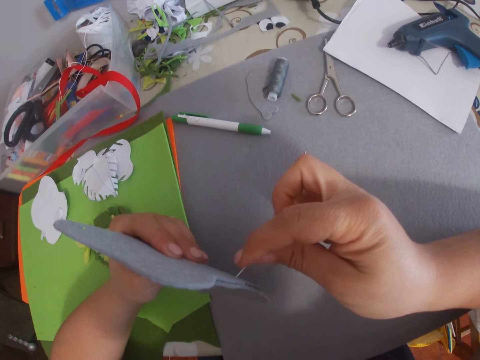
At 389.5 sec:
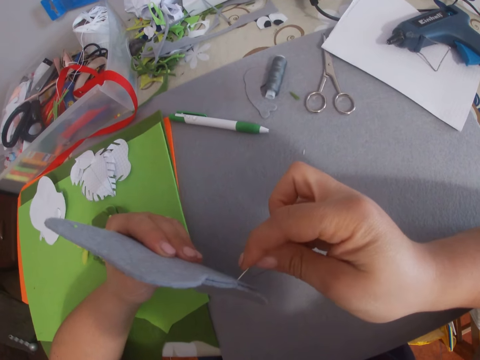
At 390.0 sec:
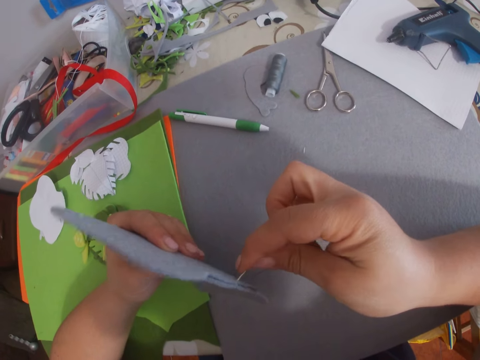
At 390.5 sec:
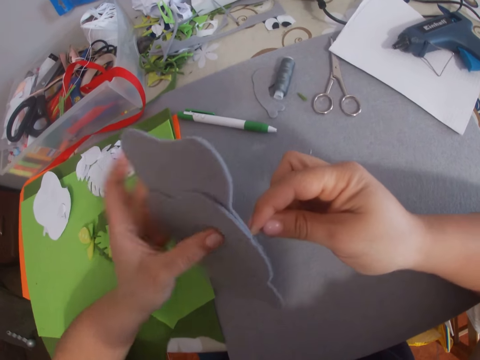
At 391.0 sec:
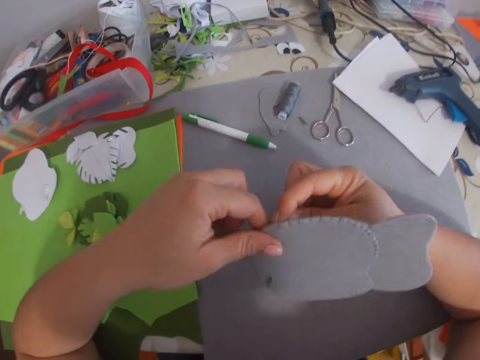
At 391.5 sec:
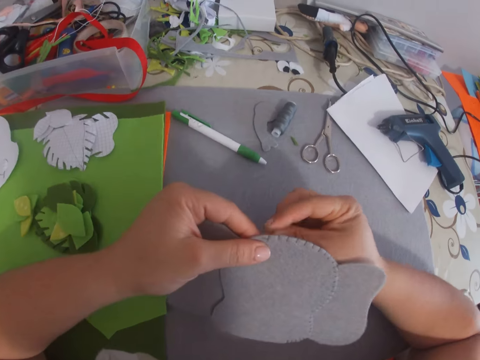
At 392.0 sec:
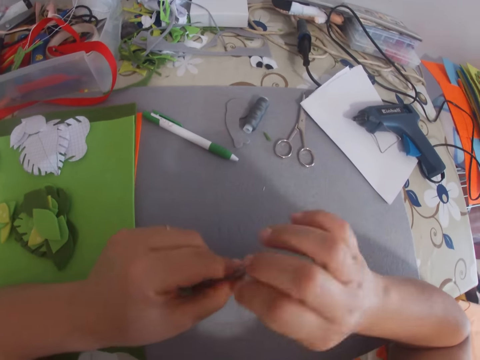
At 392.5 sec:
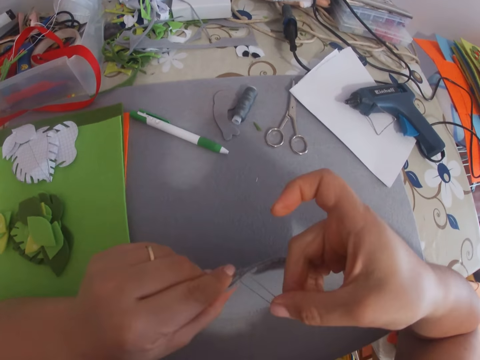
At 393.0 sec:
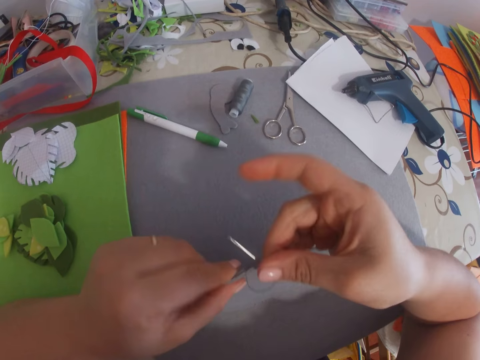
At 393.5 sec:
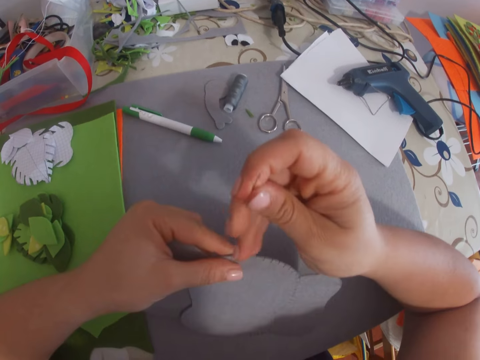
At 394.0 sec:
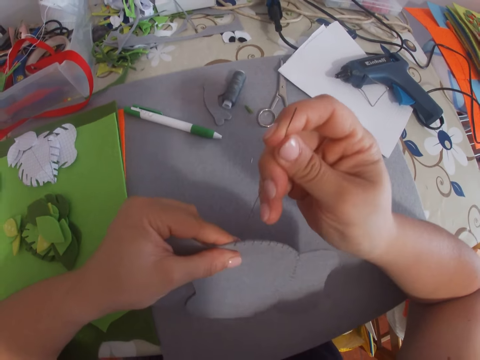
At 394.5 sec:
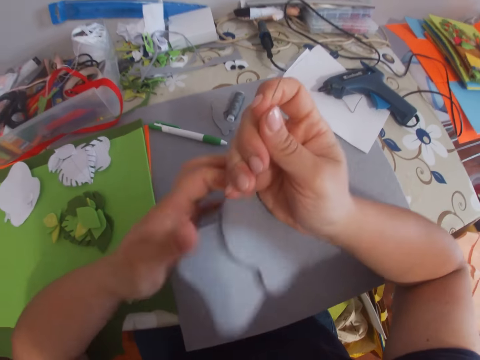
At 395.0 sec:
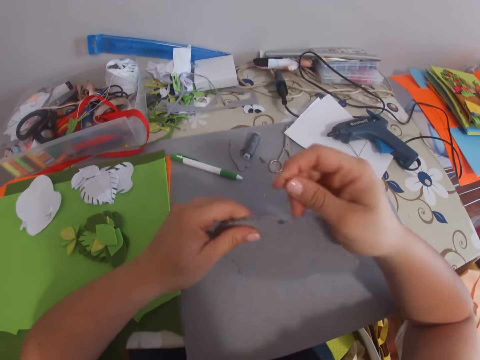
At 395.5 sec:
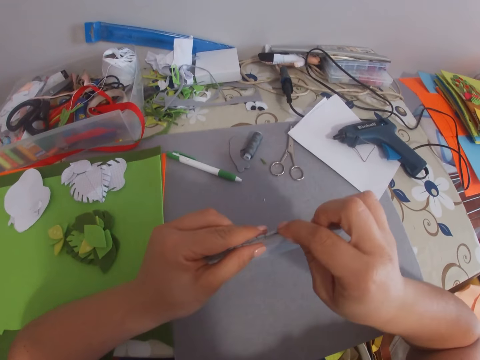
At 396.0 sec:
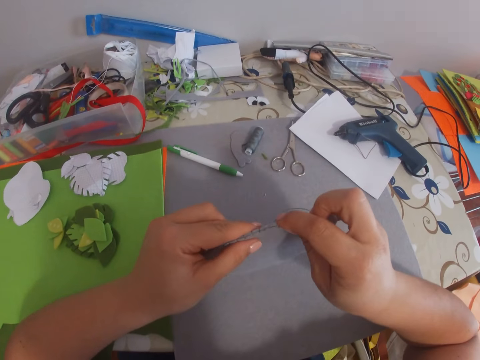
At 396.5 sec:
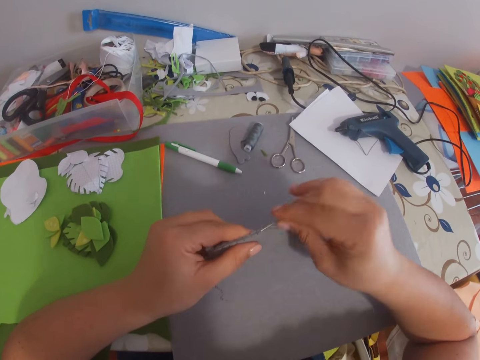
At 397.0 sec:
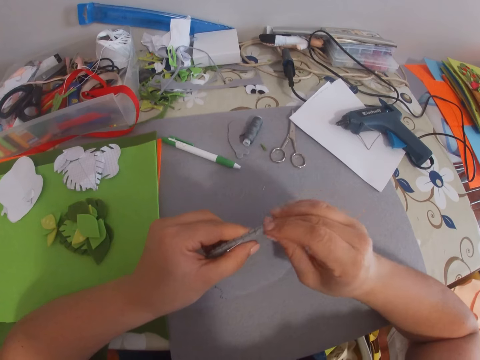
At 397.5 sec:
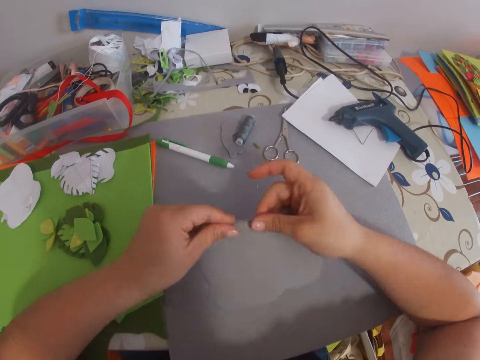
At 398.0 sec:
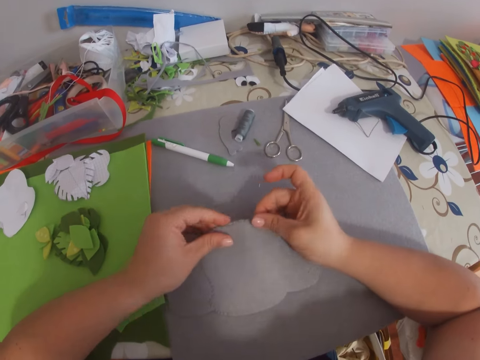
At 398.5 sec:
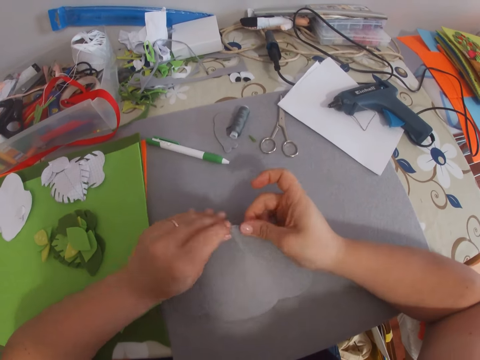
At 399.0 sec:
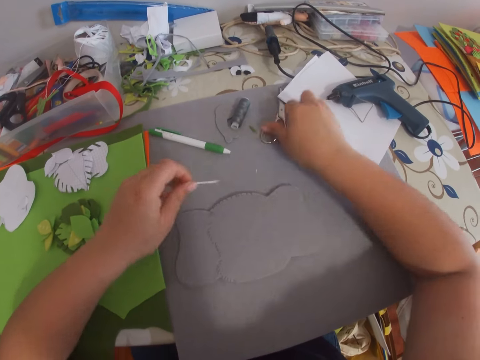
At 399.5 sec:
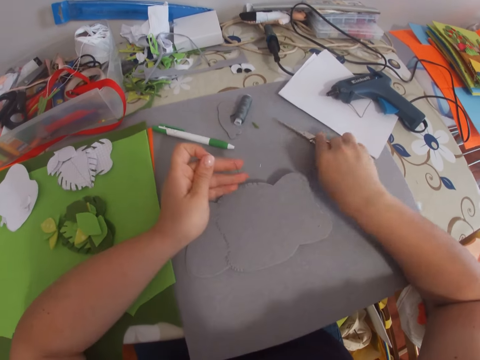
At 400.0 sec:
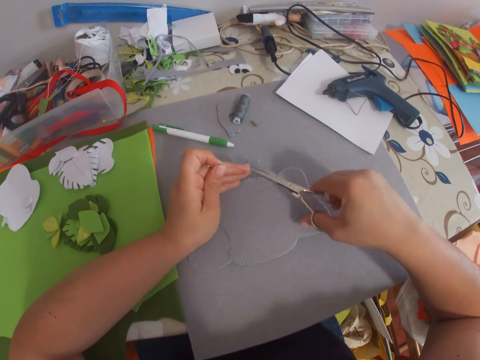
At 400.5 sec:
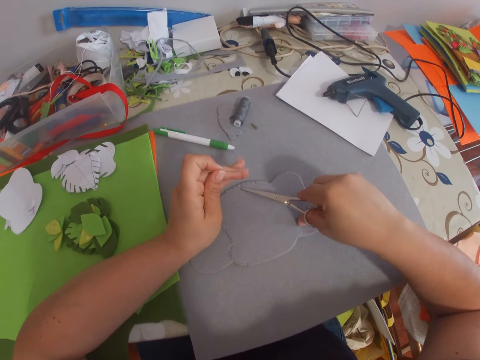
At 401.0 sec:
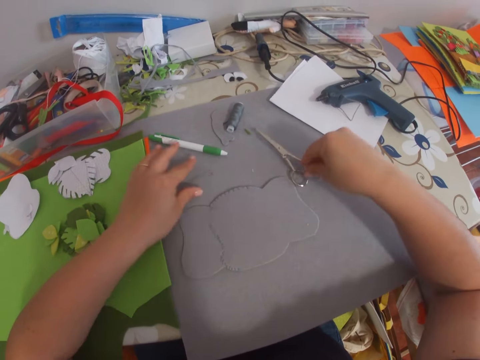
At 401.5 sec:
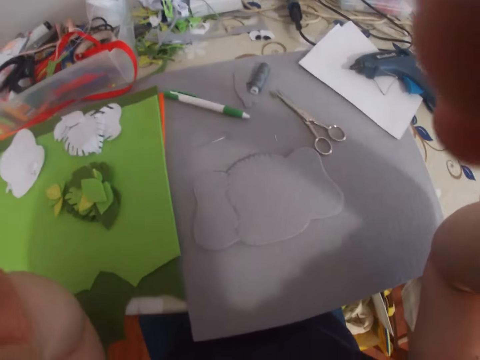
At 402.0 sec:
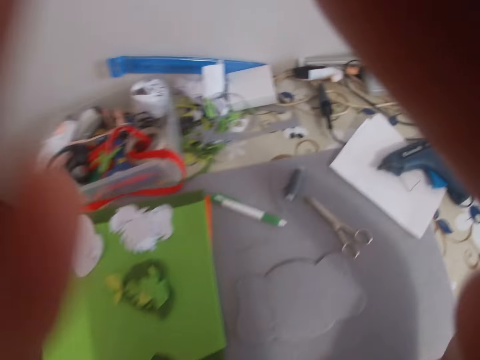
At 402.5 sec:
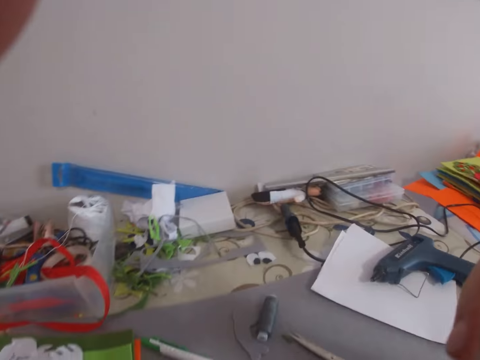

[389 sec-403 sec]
The camera wearer turns the piece of cloth. She stitches the piece of cloth. She passes the needle to the left hand. She picks up the scissors. She cuts the thread with the scissors. She puts the needle on the table and puts the scissors on the table. She lifts her hand. She adjusts the camera with both hands.
